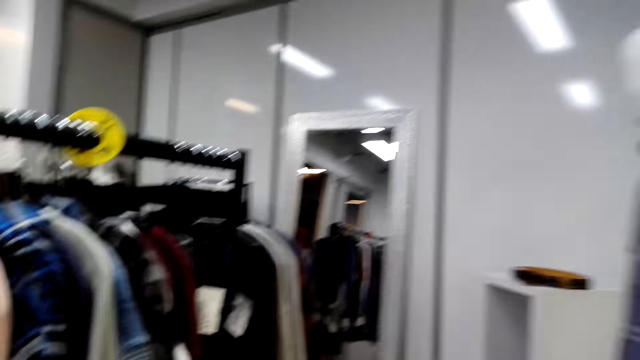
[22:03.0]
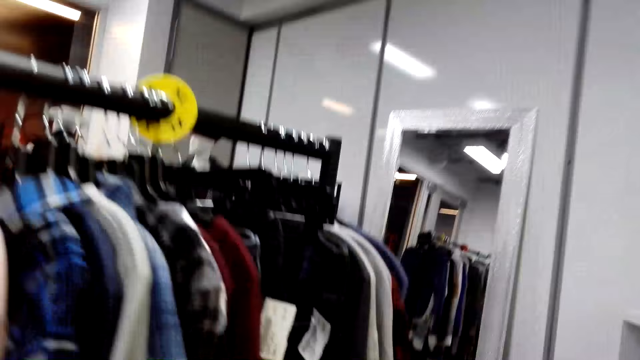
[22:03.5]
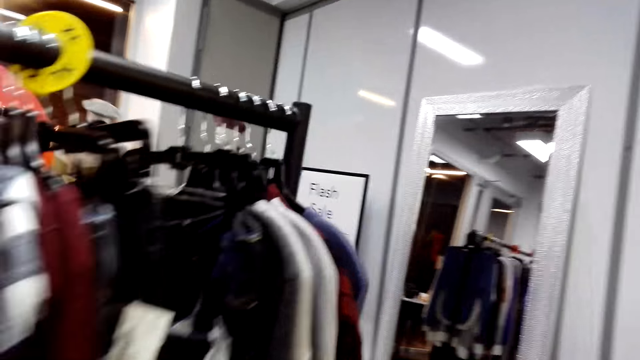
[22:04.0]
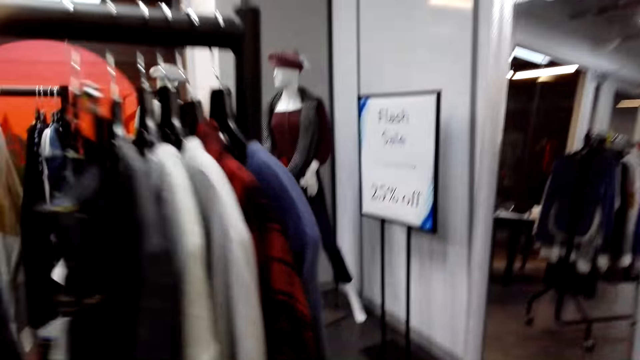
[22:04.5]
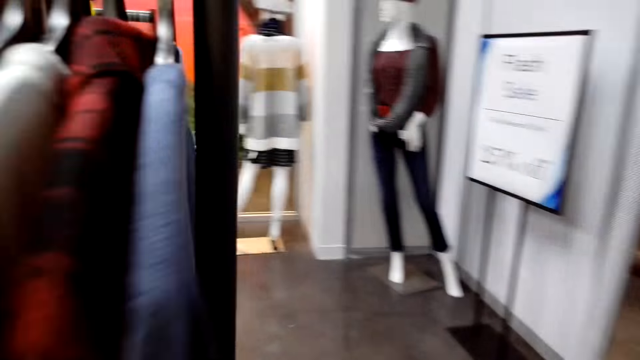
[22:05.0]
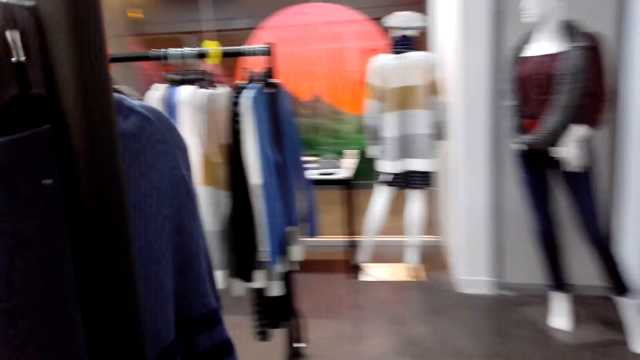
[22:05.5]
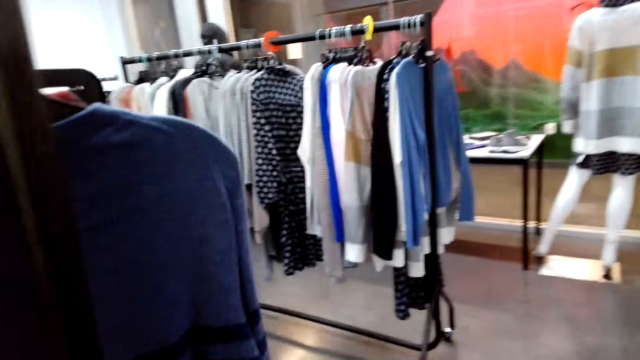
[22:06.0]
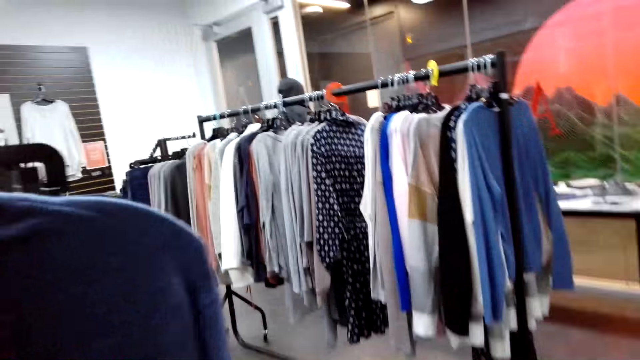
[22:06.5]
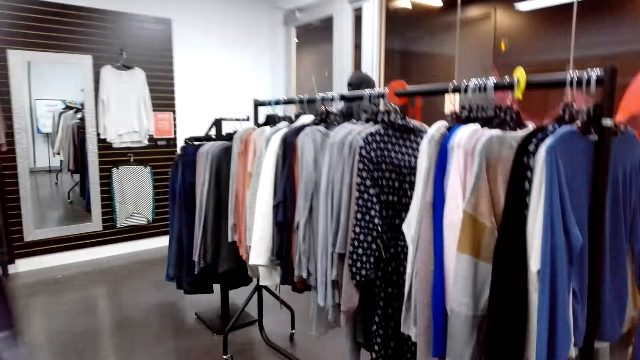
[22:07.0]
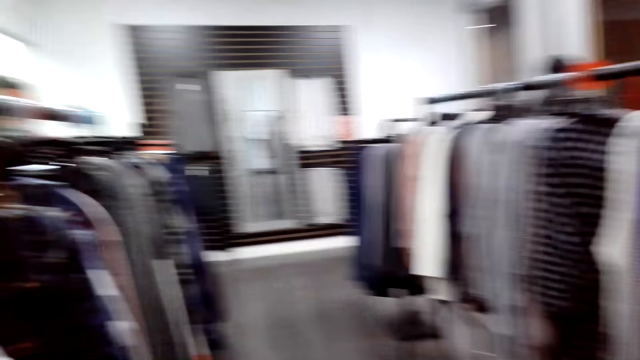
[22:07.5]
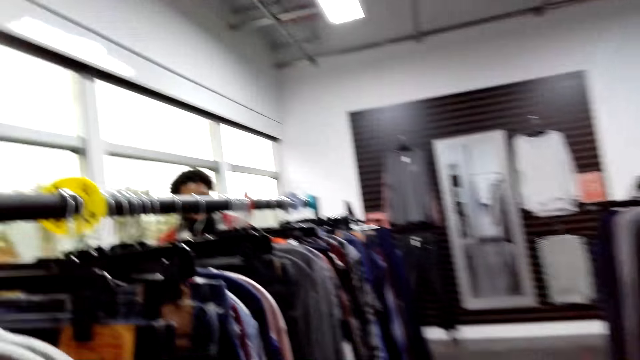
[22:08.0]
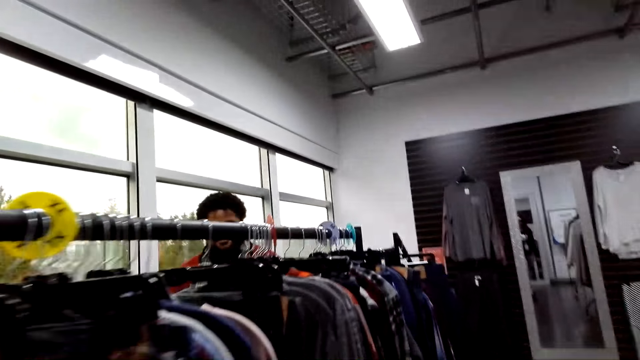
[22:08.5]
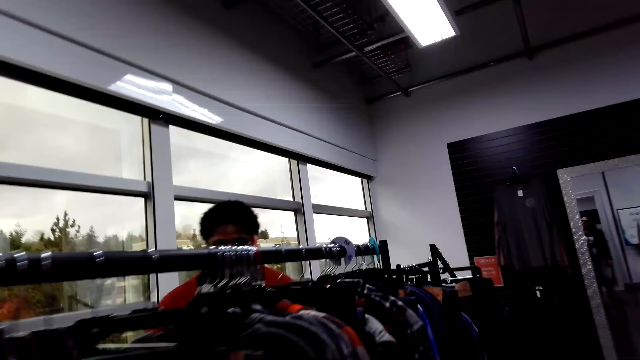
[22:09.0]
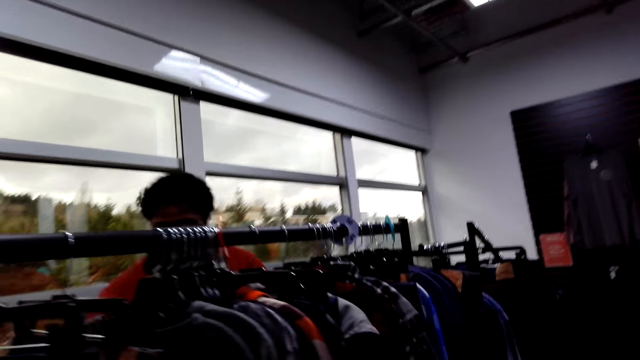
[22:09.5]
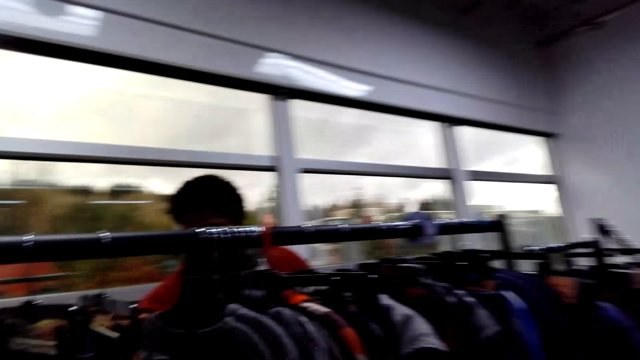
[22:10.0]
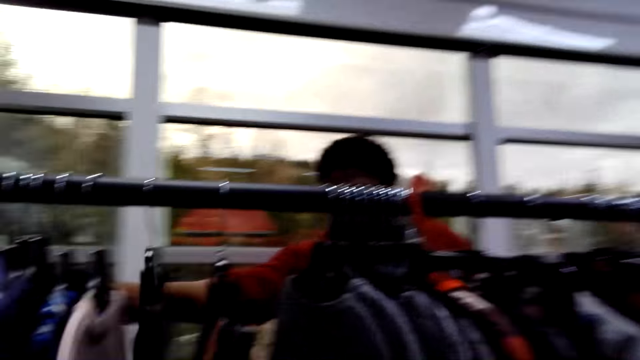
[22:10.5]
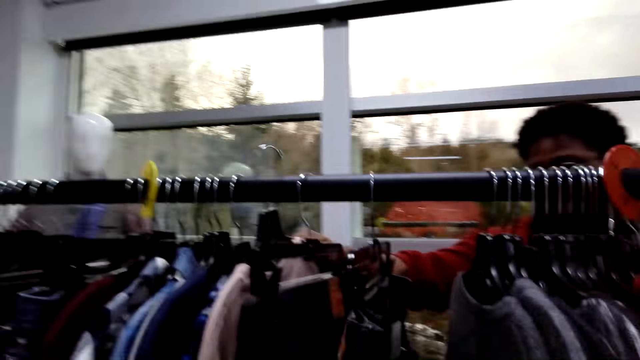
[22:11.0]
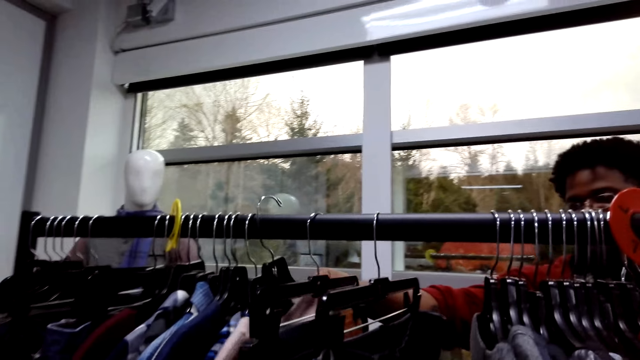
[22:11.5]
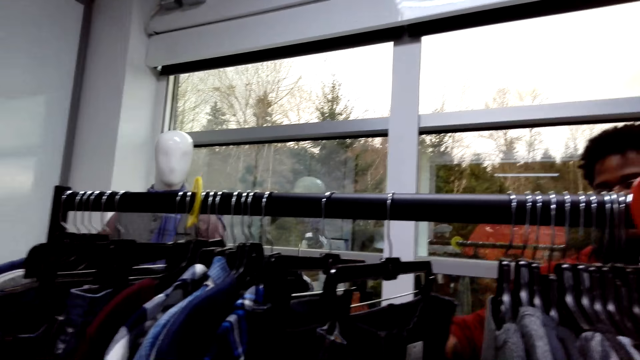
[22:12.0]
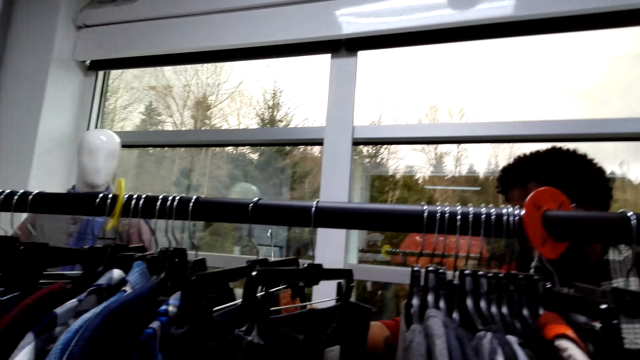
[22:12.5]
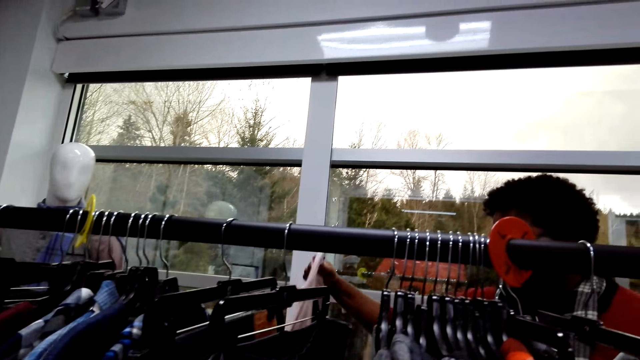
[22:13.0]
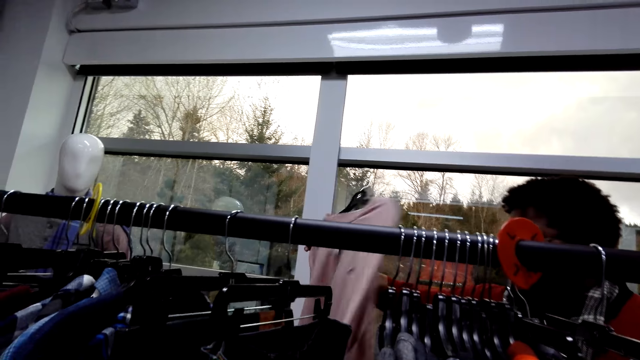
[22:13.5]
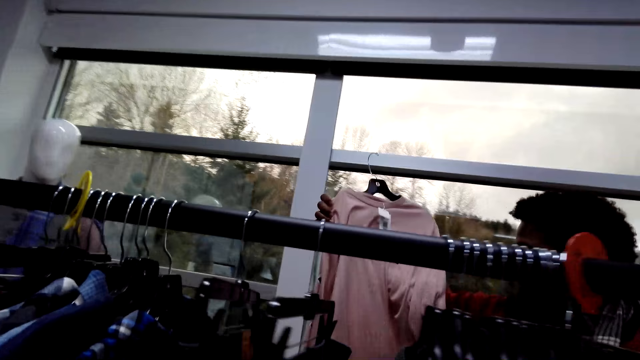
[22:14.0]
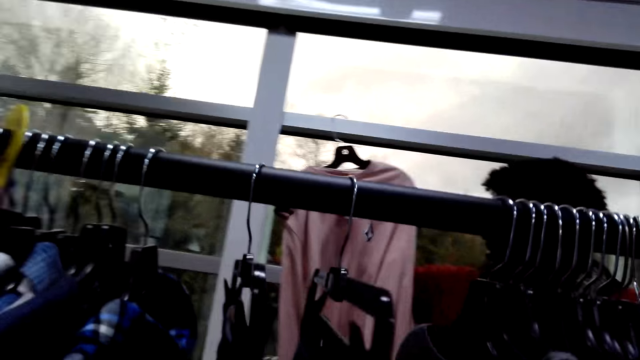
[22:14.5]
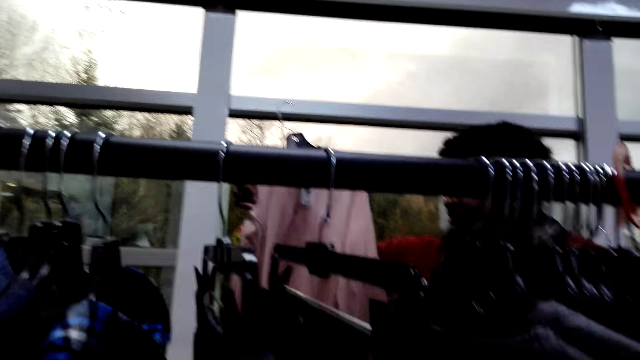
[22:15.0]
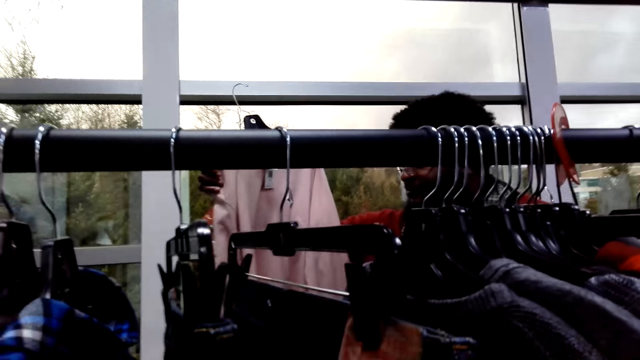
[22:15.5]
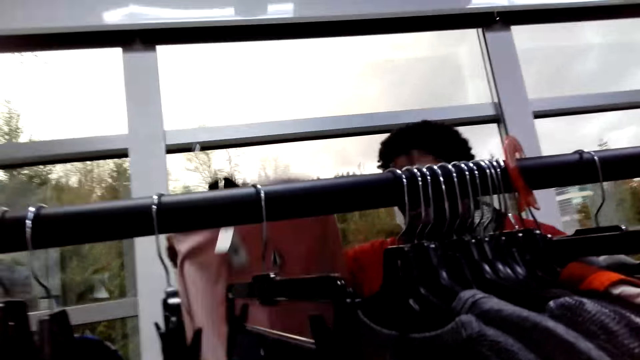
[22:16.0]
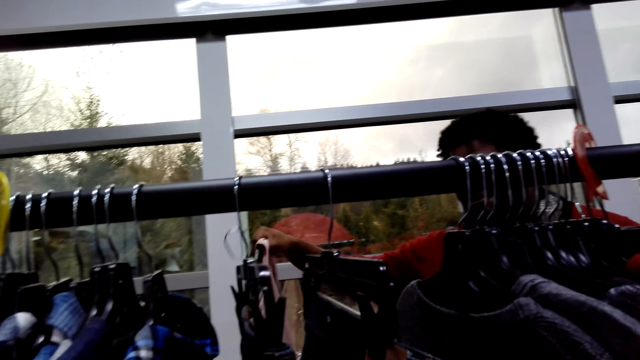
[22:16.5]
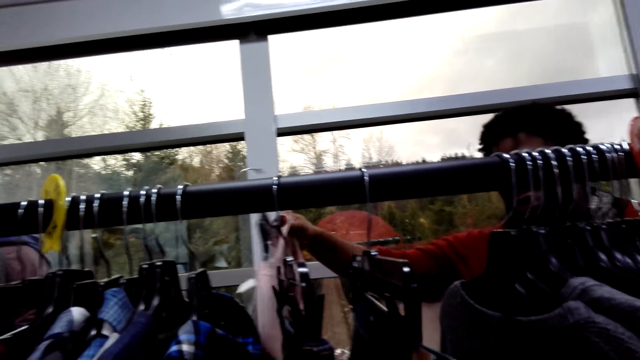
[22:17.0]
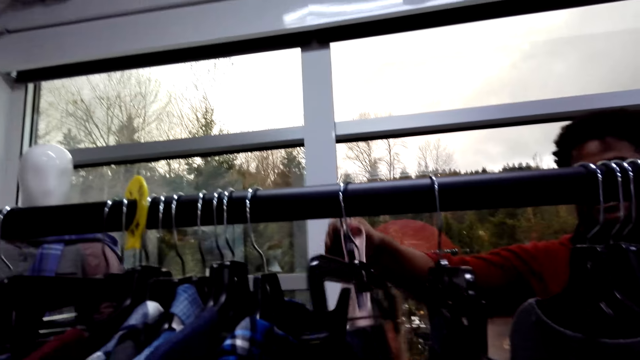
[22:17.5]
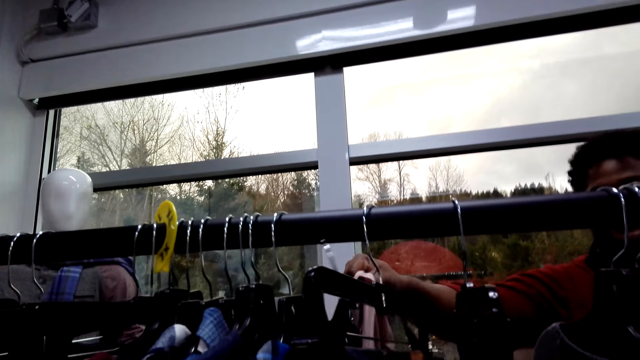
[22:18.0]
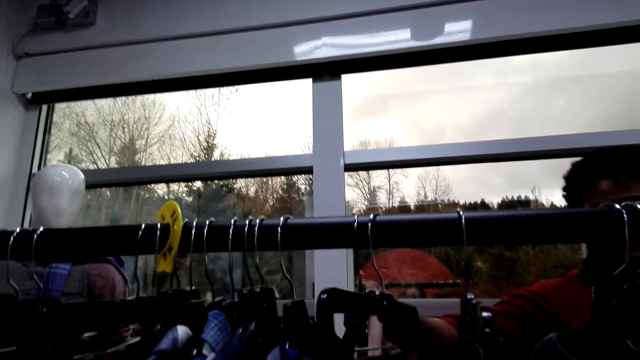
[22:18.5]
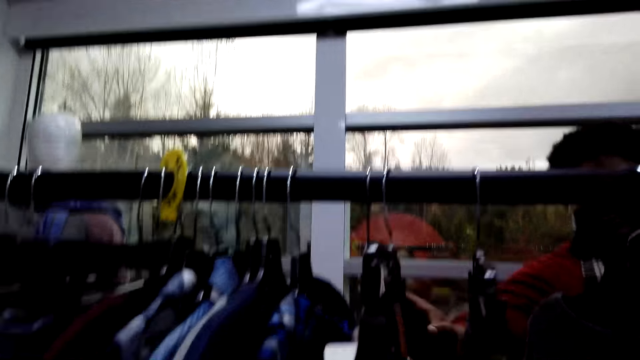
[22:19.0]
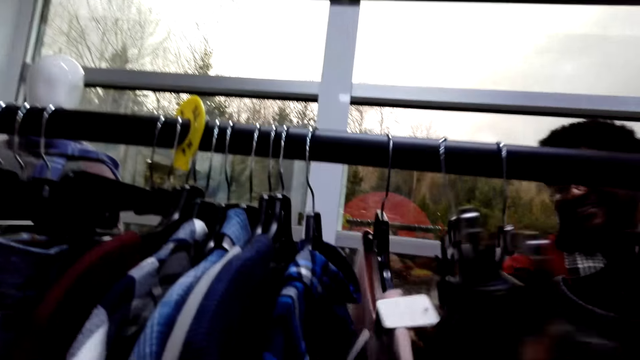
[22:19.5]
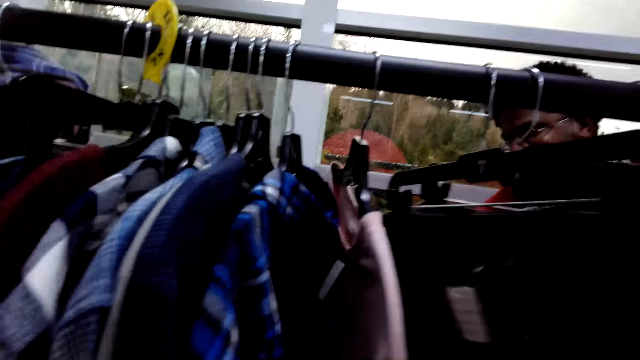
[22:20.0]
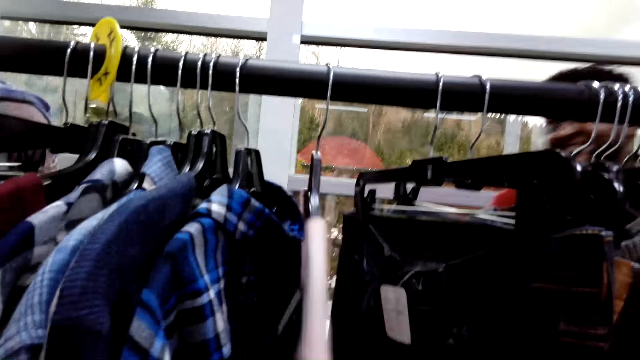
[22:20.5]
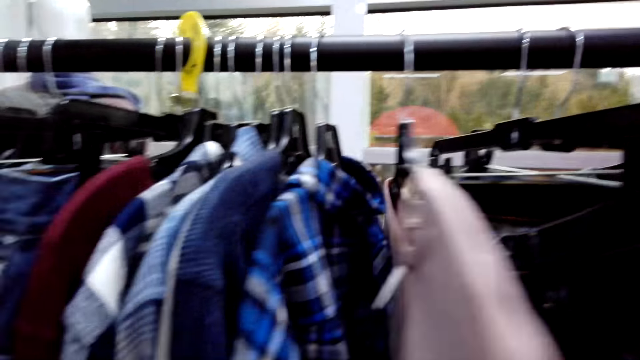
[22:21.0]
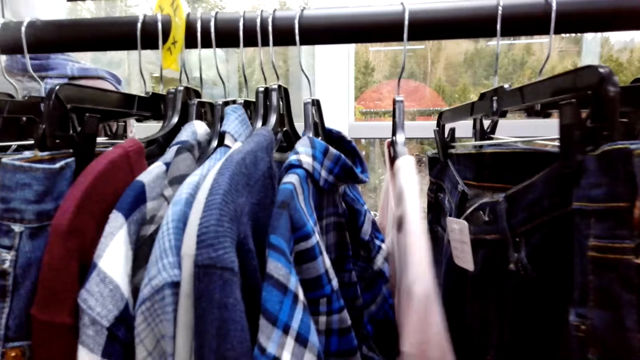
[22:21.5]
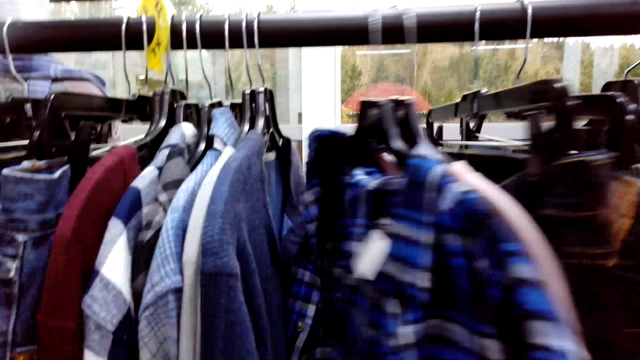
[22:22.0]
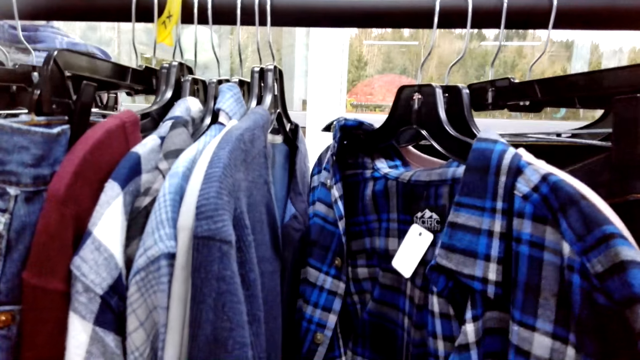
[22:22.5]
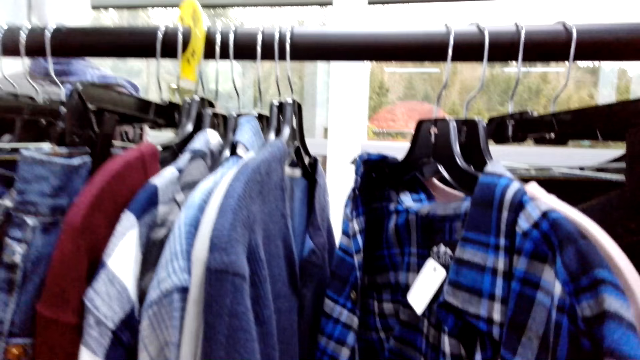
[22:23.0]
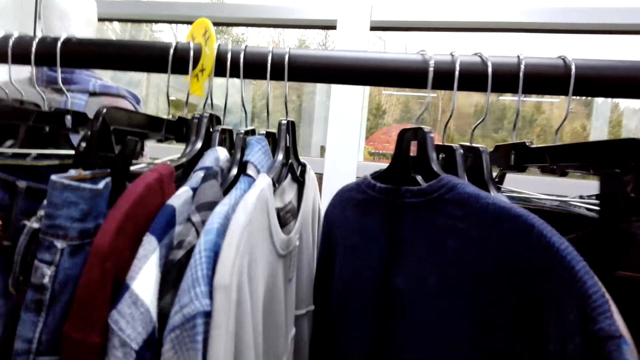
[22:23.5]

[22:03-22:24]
The camera wearer walks around. A person walks around. The person holds cloths on a hanger. The camera wearer takes the cloth. They look at the cloth. They touch the clothes. They hold cloths on a hanger.
